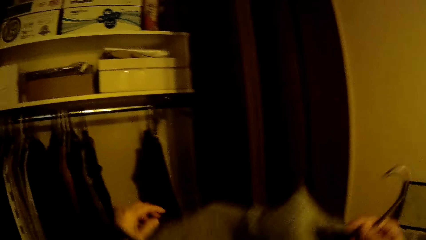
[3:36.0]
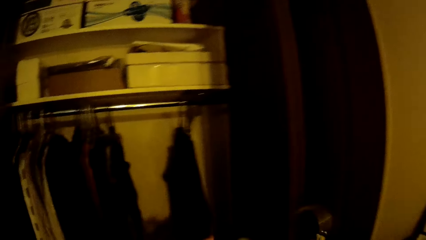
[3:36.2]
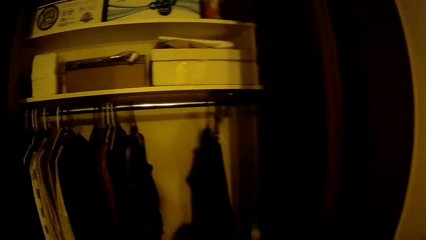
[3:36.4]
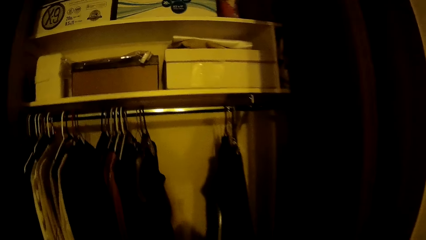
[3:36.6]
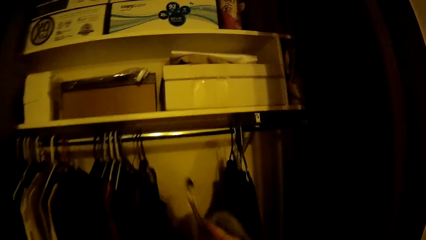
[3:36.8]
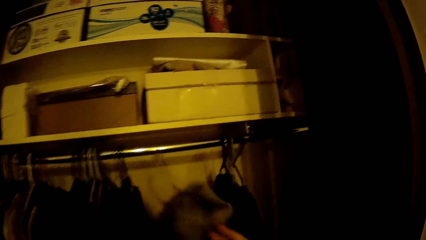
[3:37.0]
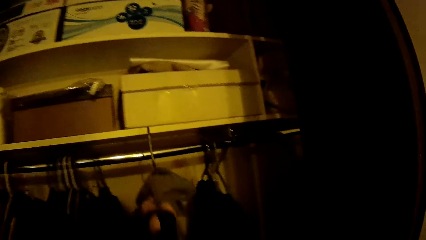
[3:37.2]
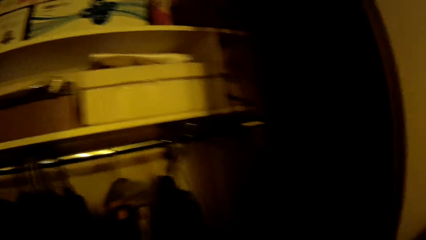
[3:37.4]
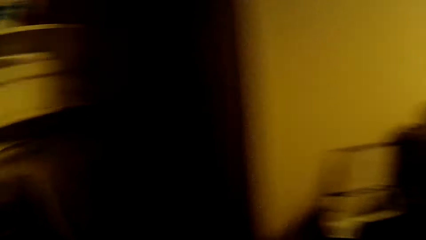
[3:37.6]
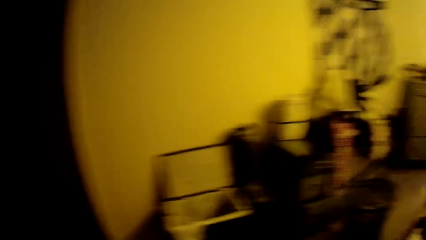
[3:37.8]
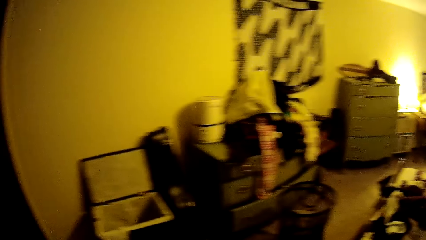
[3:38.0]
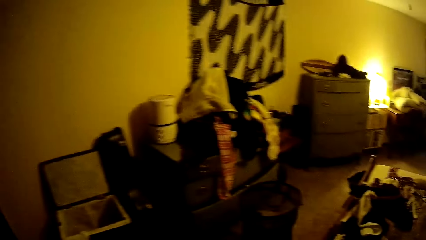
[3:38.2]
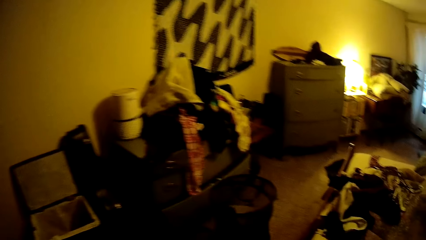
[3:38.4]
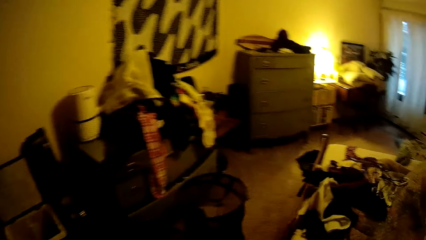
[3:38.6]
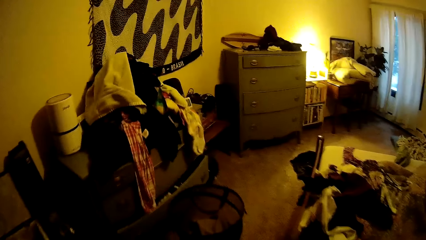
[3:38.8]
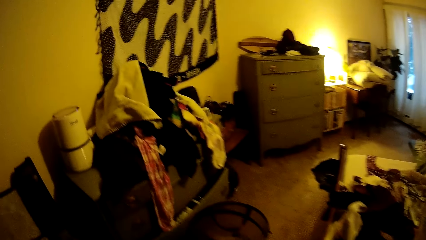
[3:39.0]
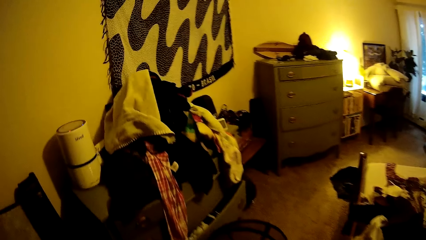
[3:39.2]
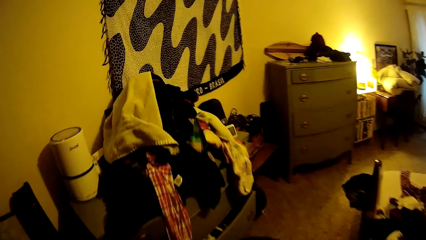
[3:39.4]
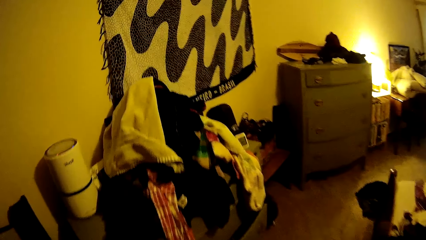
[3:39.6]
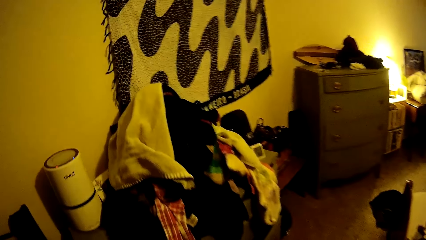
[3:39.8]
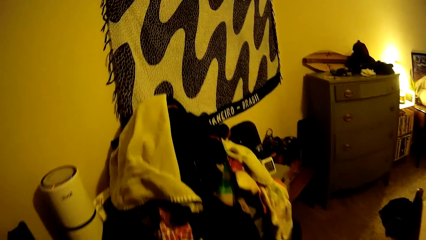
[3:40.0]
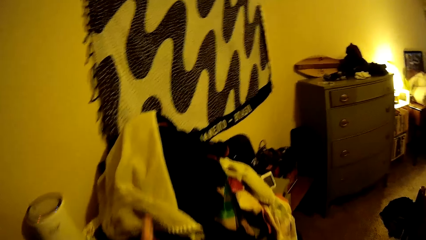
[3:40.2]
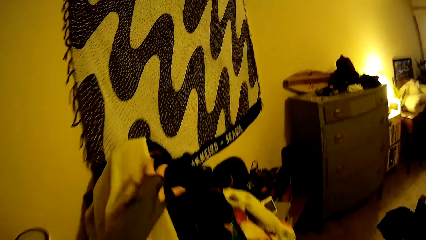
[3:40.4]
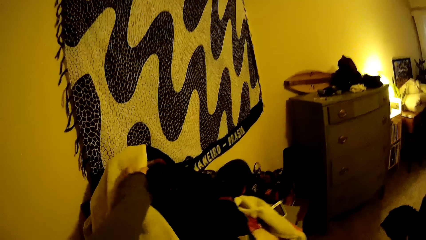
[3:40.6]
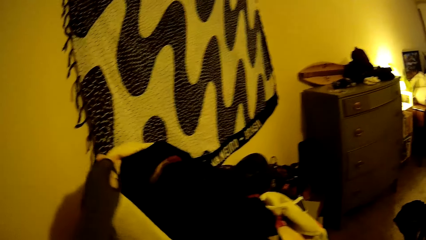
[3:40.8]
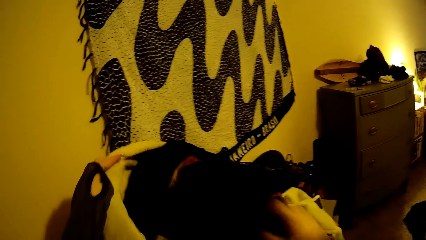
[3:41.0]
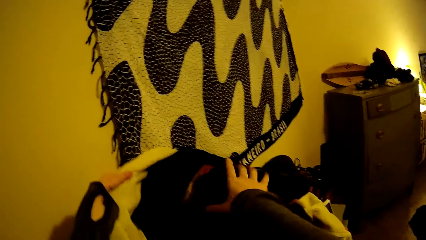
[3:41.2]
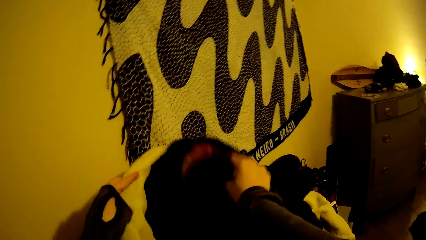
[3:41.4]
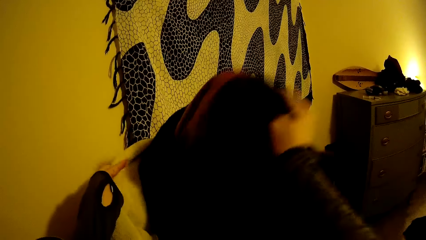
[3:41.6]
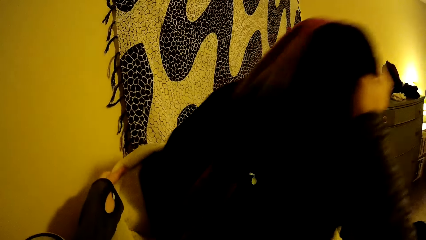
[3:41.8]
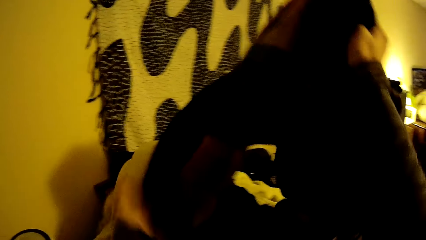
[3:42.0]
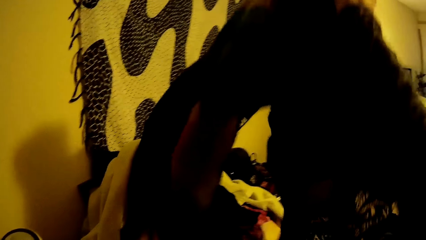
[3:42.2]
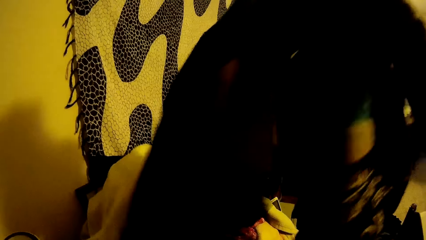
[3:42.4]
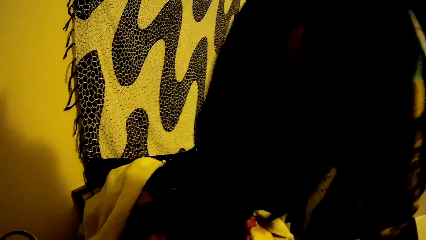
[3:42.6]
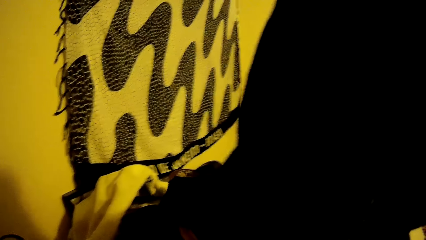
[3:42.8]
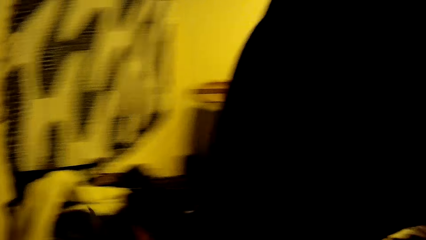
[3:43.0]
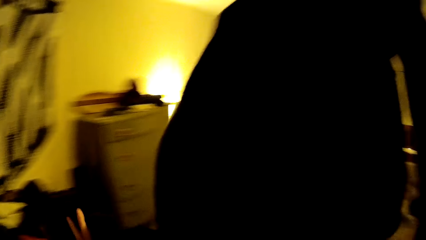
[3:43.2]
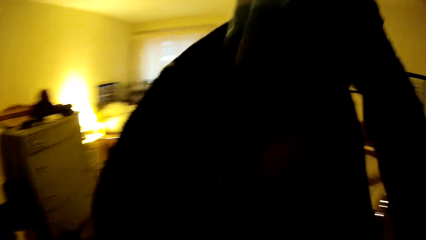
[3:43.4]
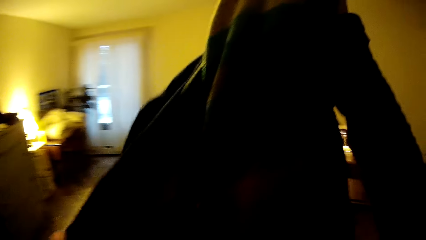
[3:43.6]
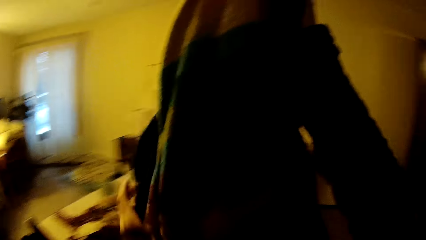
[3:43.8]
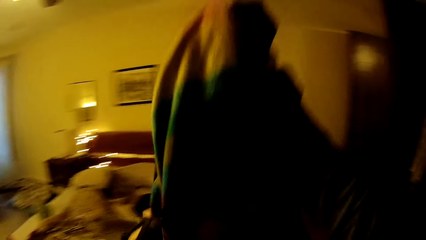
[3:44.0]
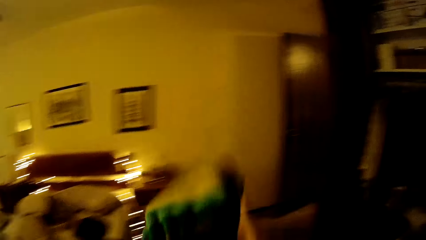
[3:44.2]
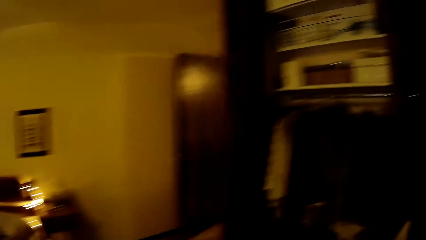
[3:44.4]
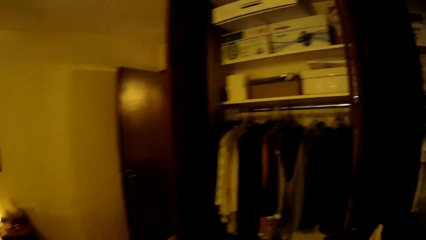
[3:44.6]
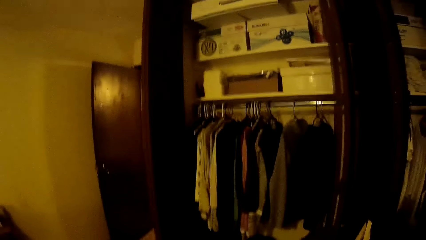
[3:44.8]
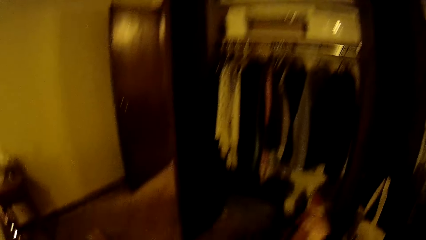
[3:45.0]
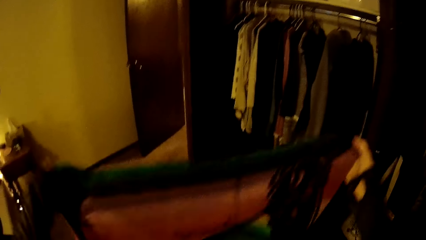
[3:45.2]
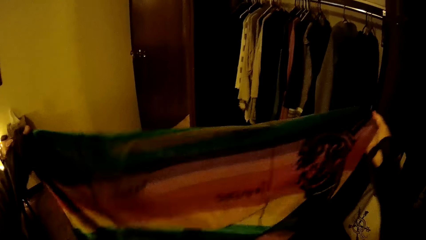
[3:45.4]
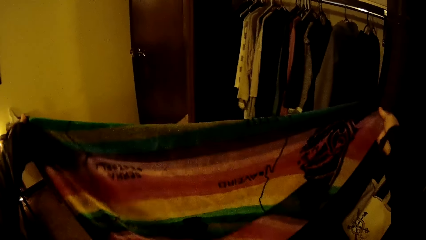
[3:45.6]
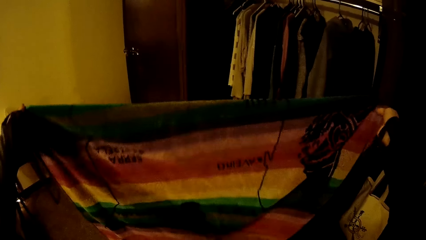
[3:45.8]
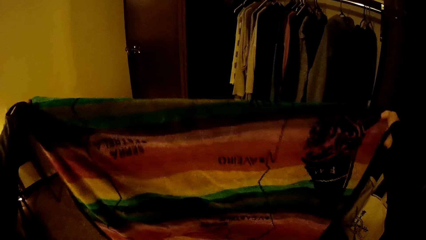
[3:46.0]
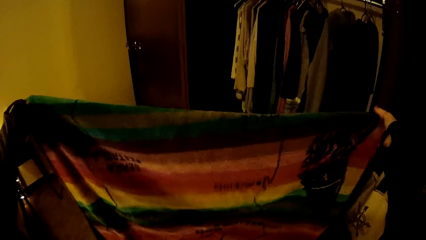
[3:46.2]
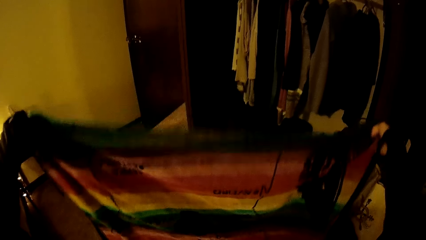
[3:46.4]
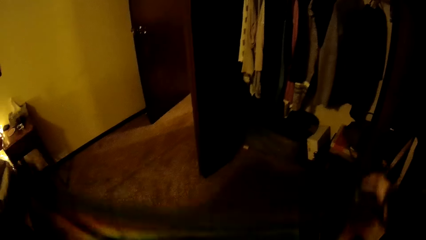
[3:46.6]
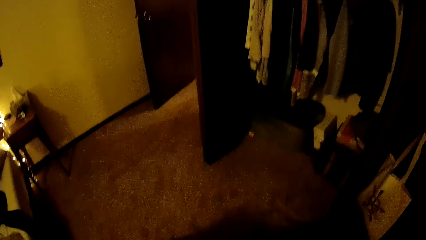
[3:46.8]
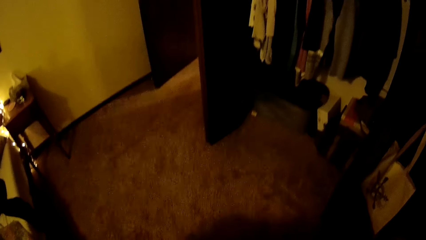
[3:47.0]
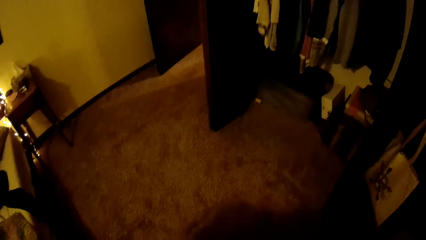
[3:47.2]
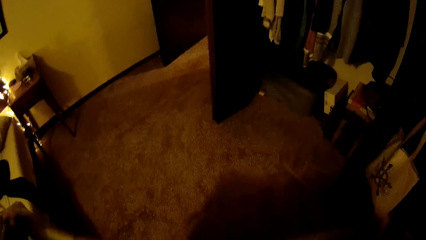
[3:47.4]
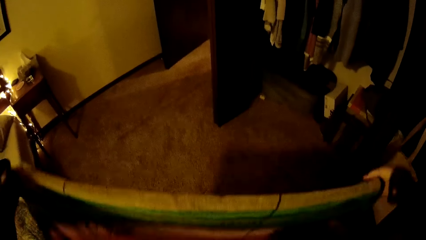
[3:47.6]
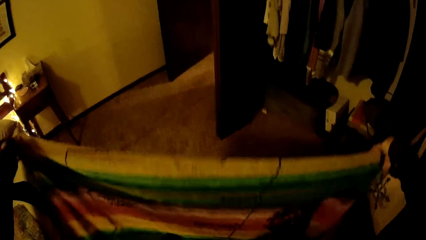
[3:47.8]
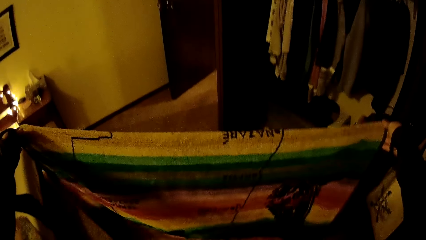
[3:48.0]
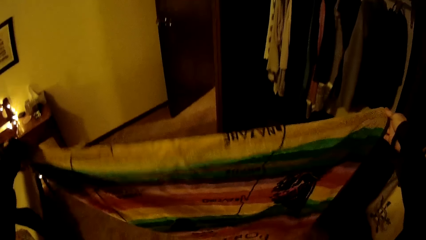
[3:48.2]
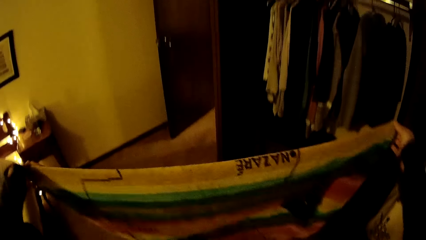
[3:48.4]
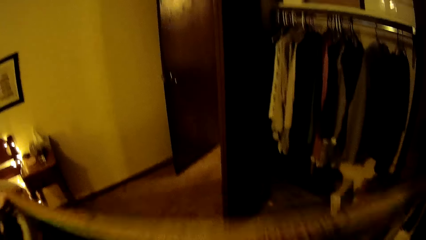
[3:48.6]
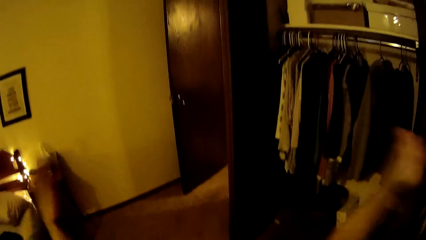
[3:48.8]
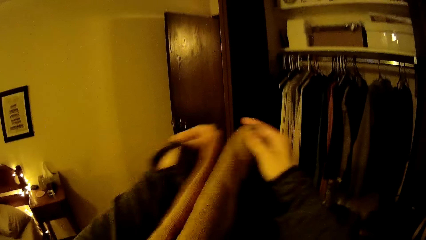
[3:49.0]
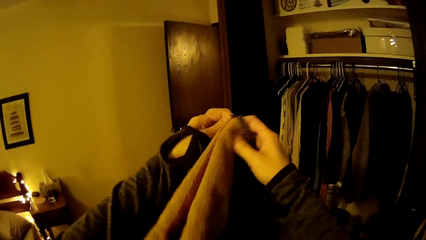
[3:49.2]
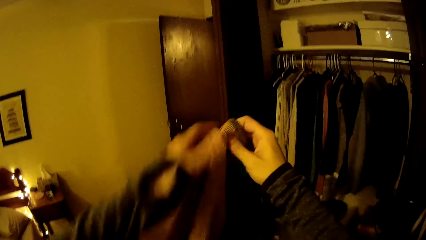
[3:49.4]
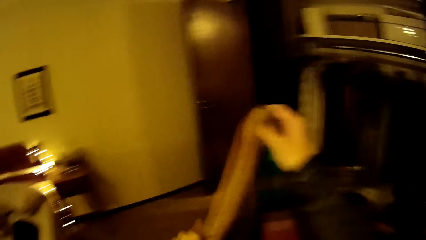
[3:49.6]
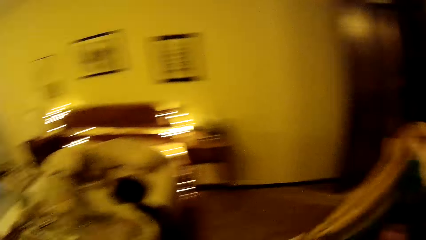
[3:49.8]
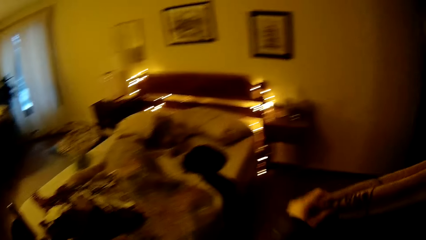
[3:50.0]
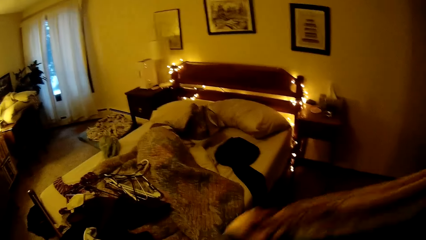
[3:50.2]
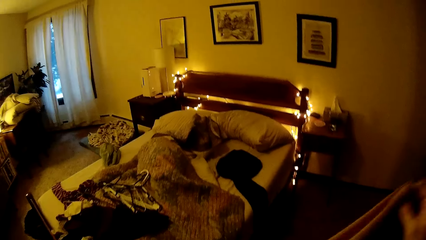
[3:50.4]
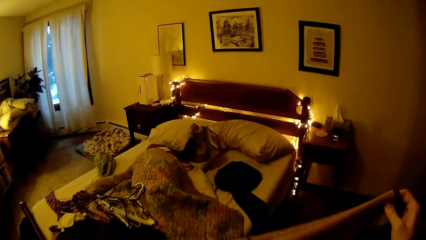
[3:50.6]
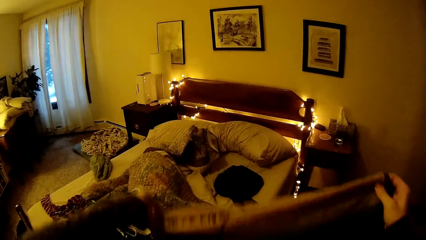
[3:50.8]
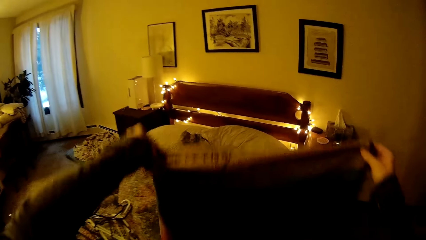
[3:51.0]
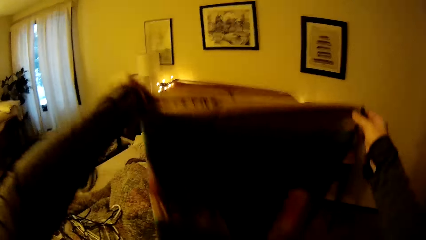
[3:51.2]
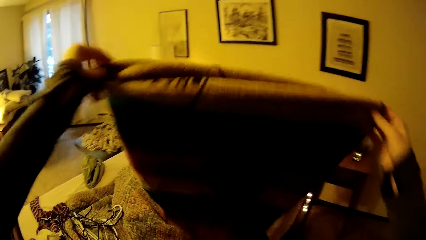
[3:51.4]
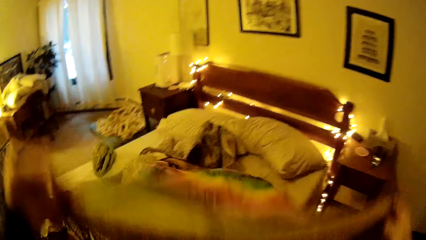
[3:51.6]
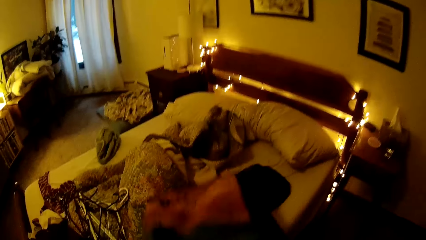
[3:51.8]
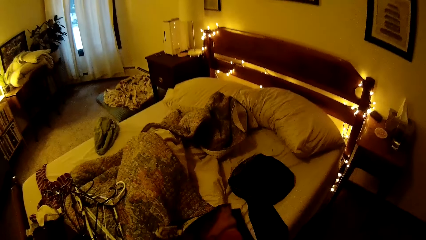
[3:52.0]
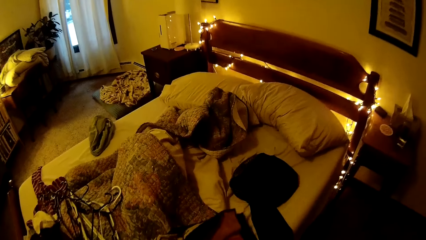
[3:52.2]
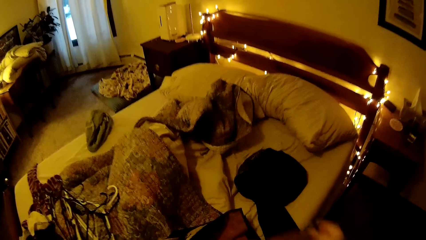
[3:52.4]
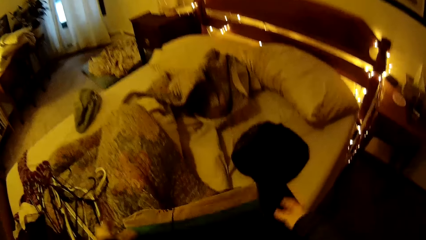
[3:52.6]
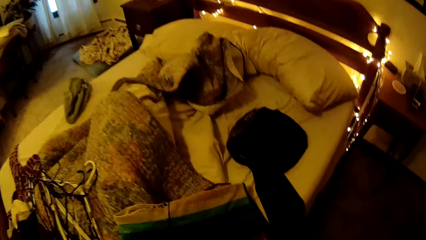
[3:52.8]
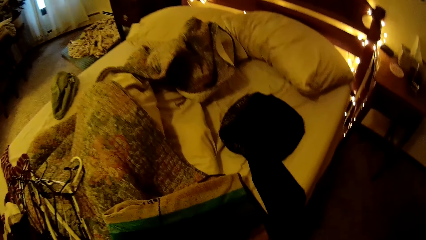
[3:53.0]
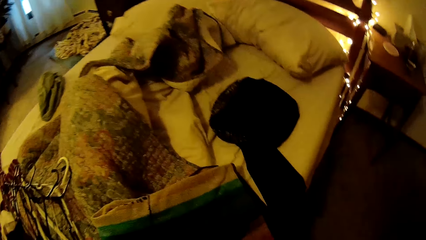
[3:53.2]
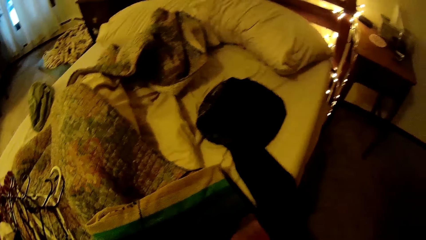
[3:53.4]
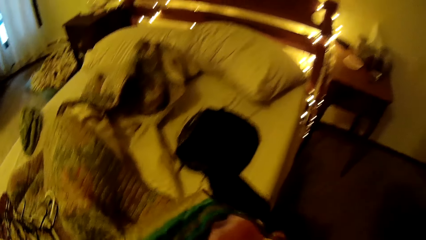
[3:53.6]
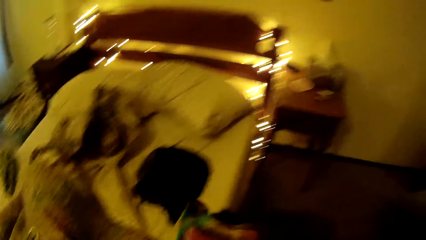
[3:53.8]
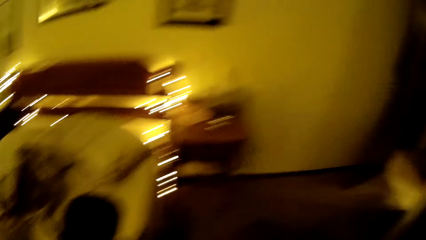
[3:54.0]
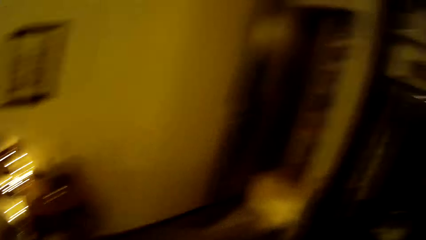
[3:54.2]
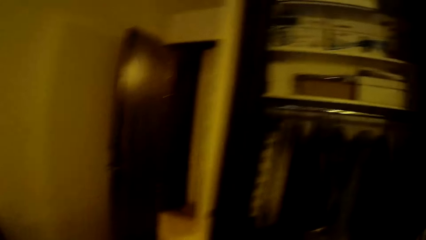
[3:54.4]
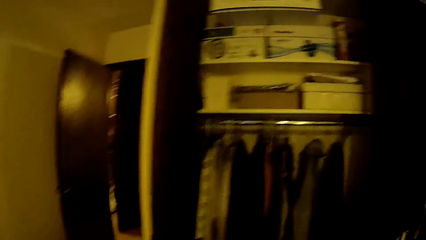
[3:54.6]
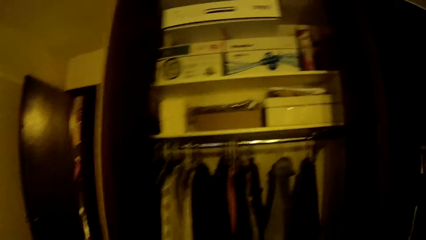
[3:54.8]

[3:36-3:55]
The camera wearer walks around the house. She hangs the sweatshirt on the cloth rail with her left hand. She walks around the house. She moves a cloth with her left hand. She picks up a towel from the cabinet with her right hand. She walks around the house. She stretches the towel with her hands. She folds the towel. She places the towel on the bed with her hands. She folds the towel. She lifts up the towel from the bed with her hands. She walks around the house.
